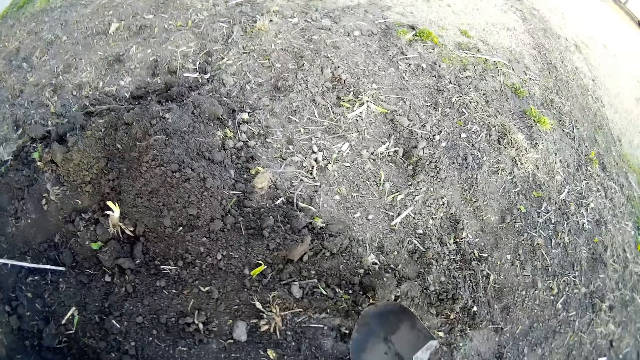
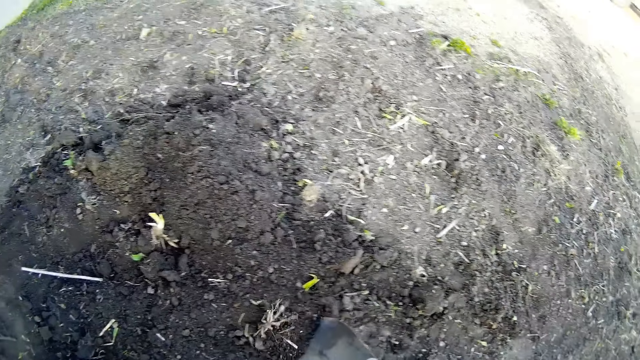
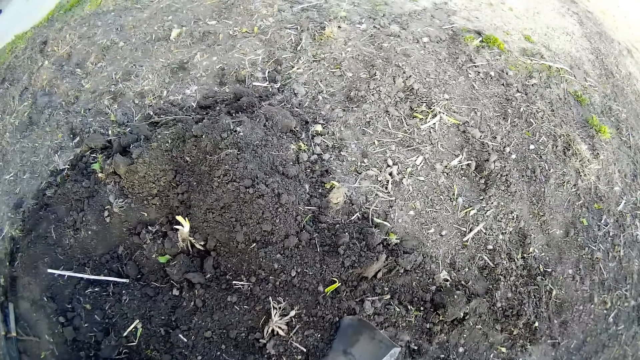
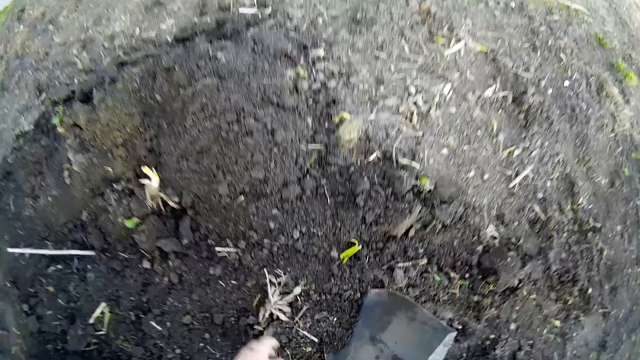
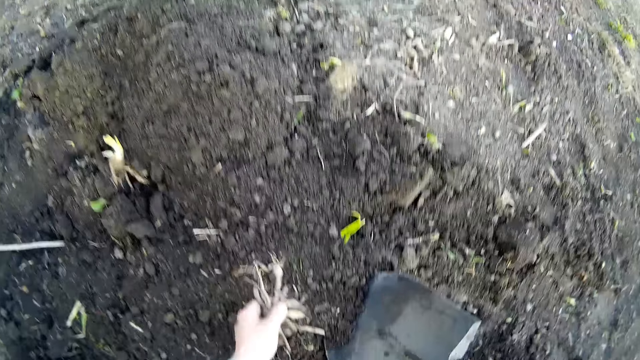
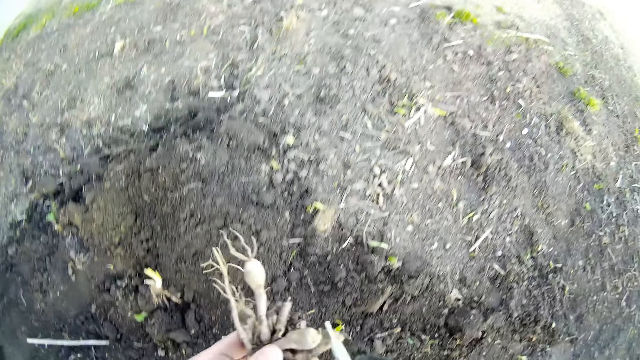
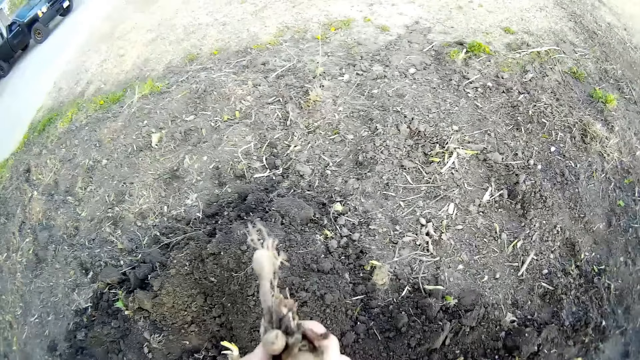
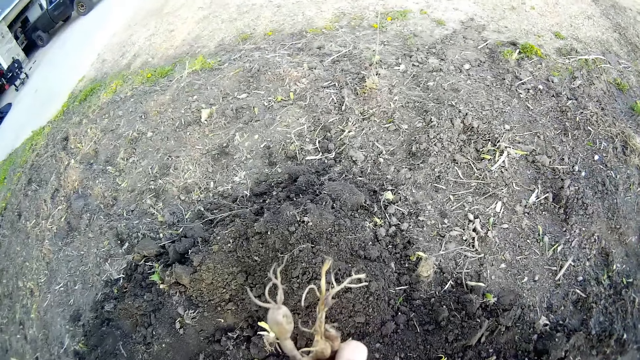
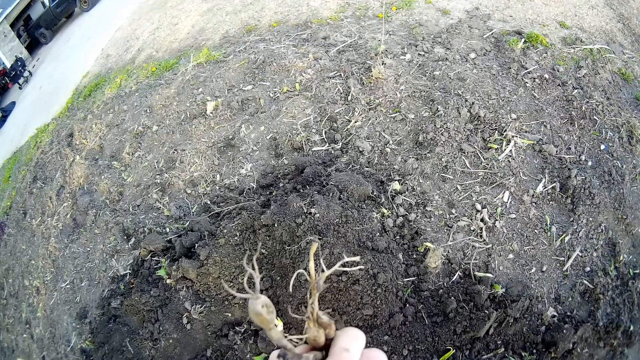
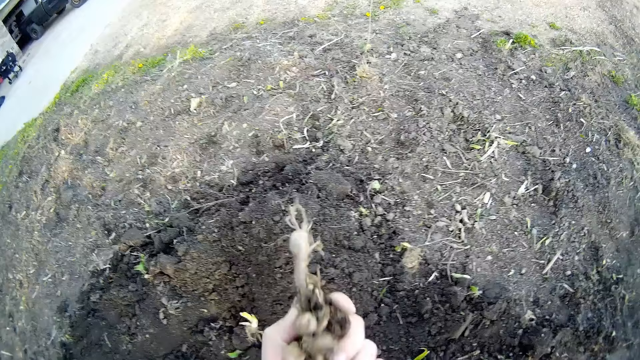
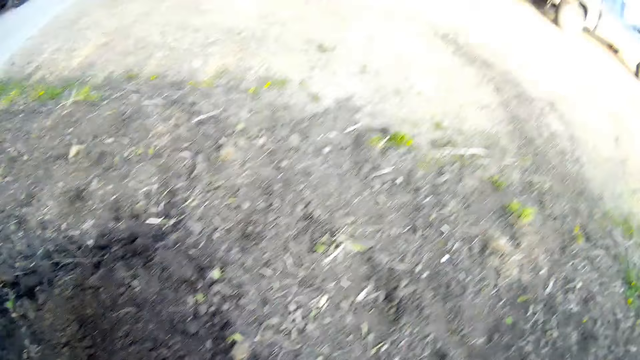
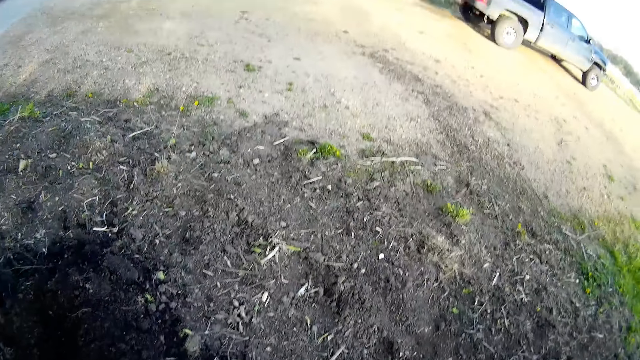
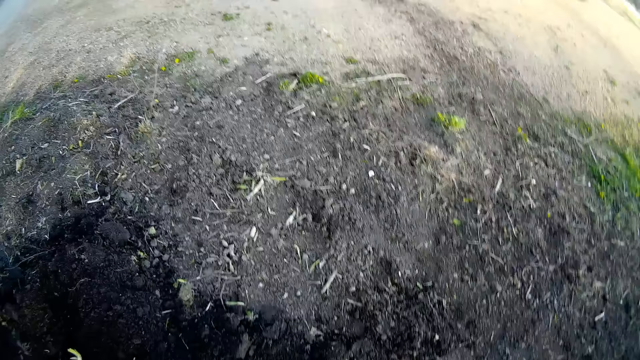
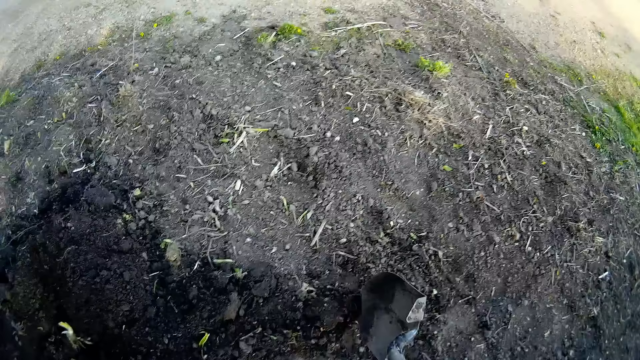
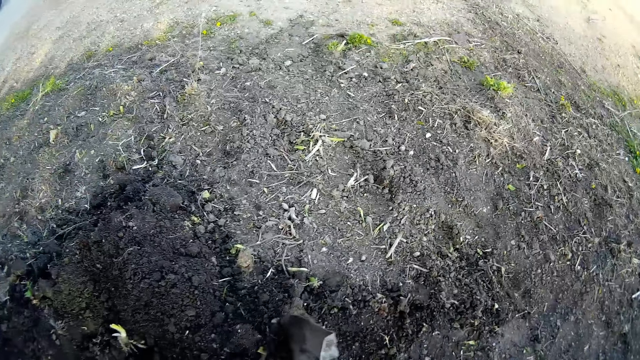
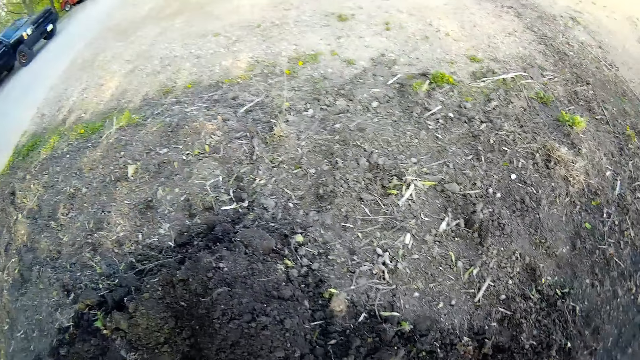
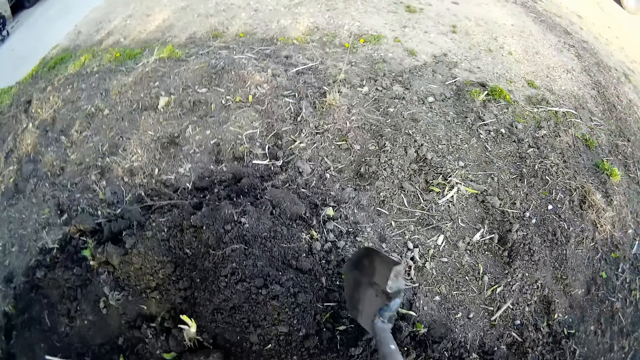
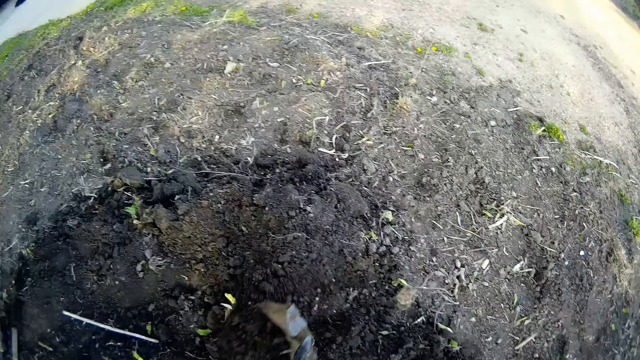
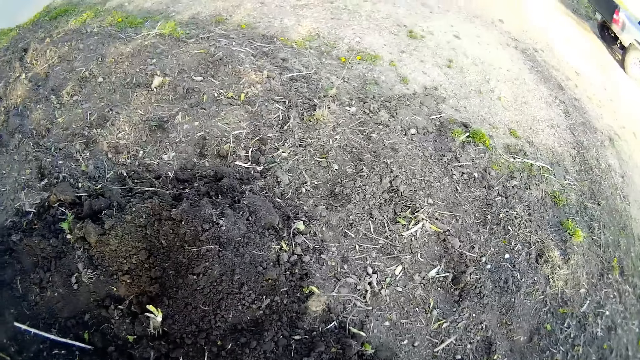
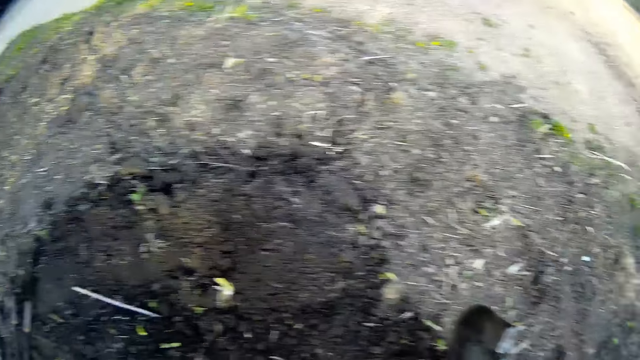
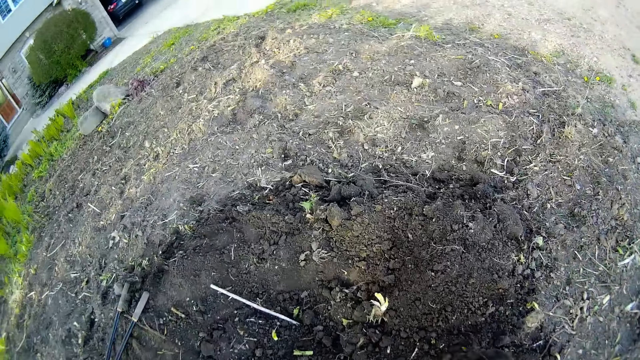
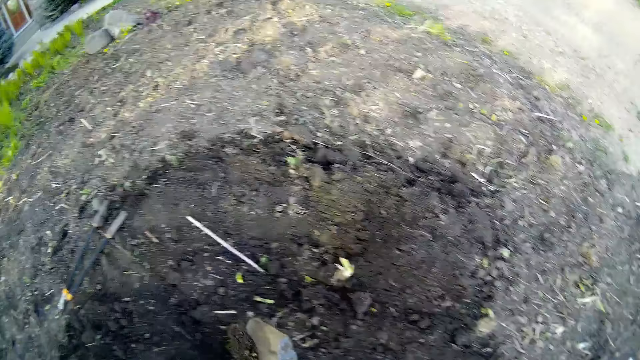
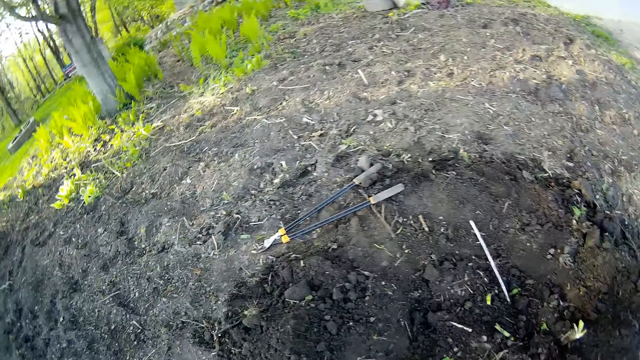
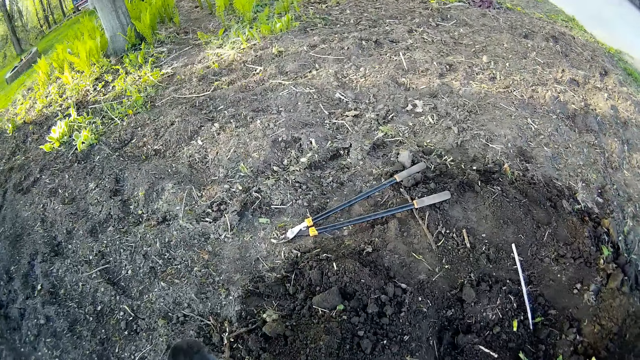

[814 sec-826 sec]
The camera wearer picks a root from the floor with his left hand. He looks at the root. He moves the hand. He throws the root on the floor with his left hand. He moves soil with the shovel in his right hand.

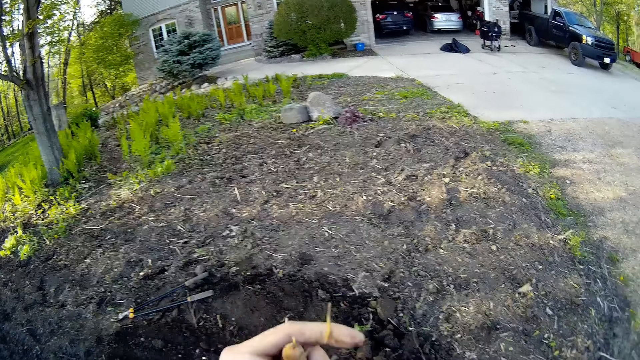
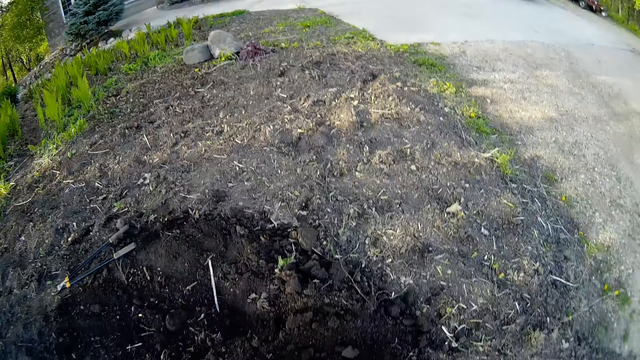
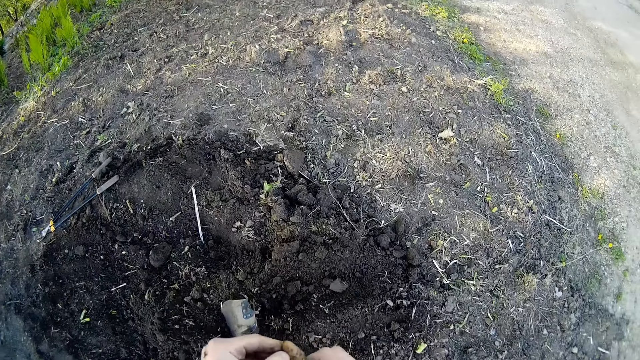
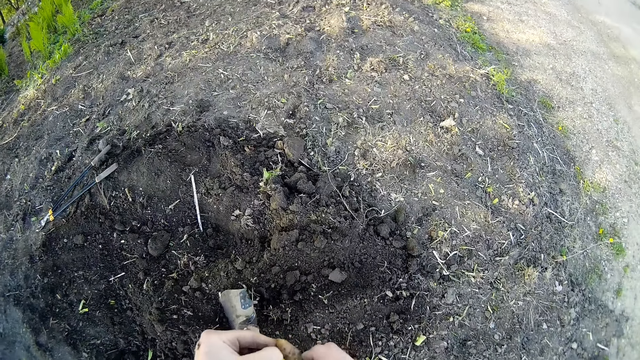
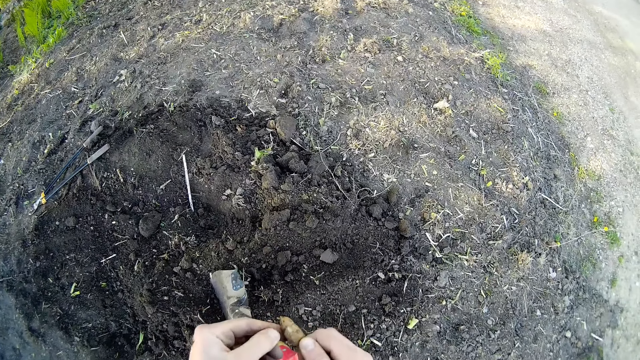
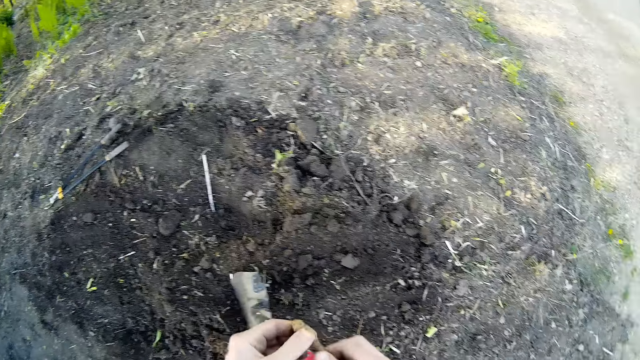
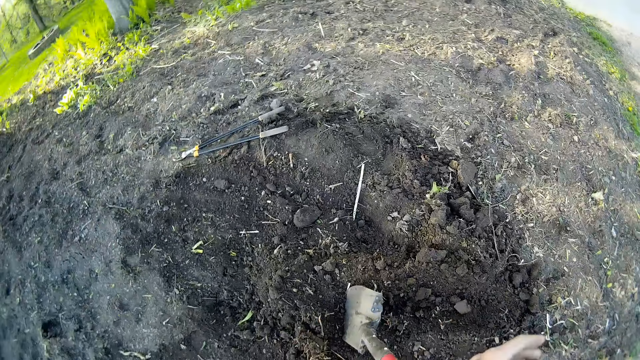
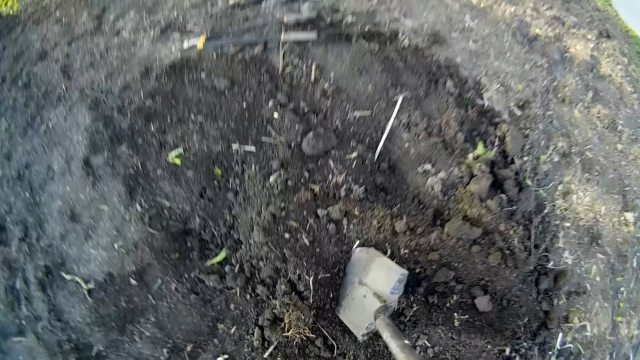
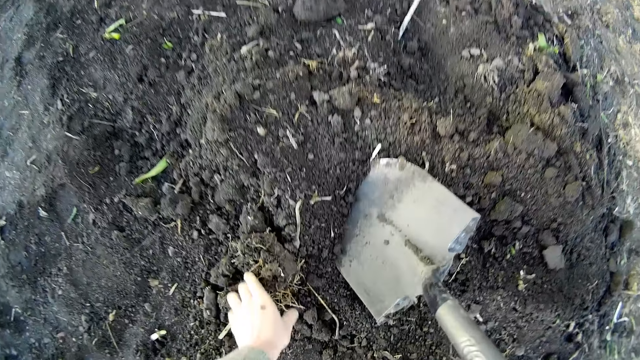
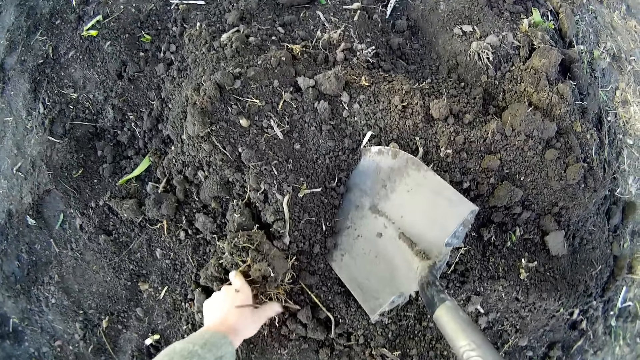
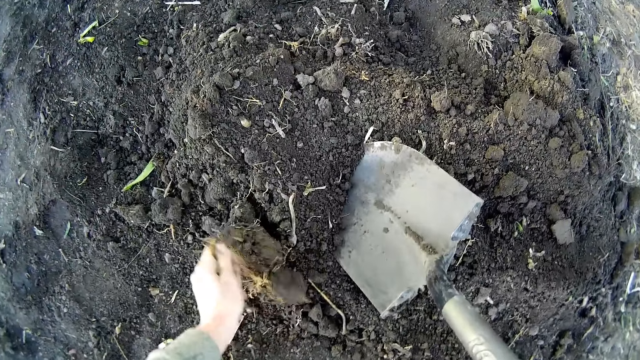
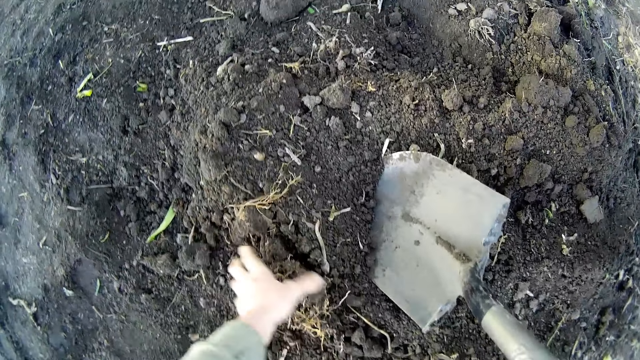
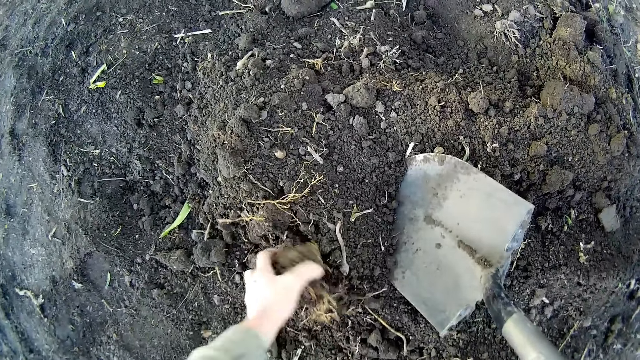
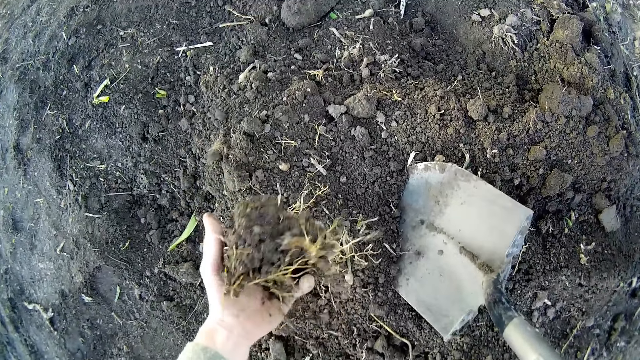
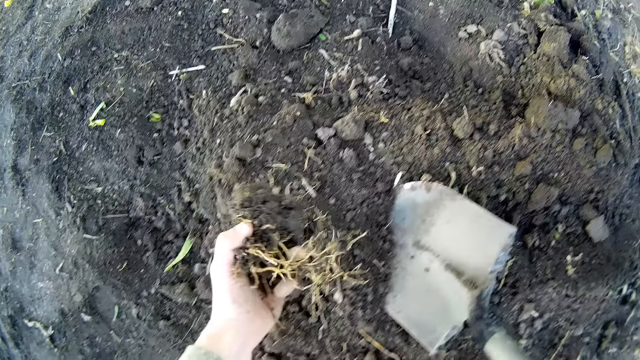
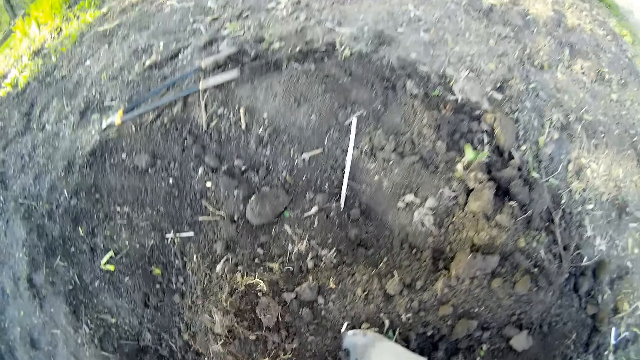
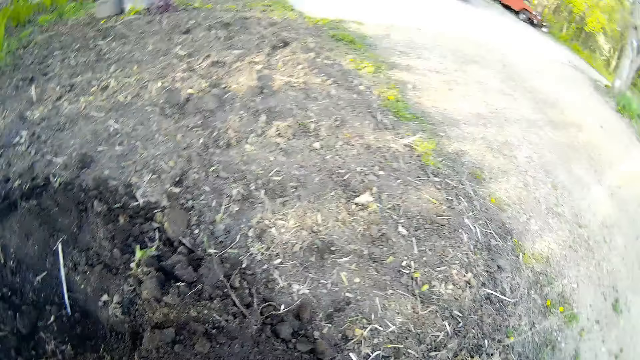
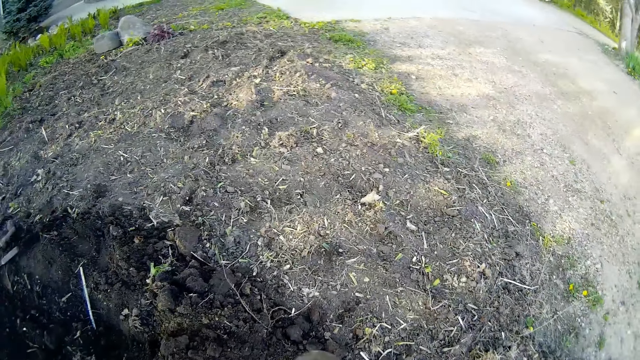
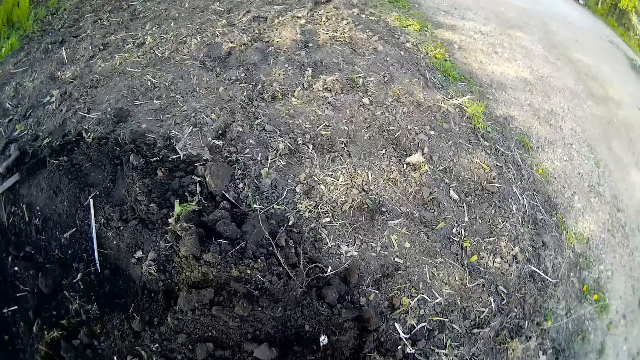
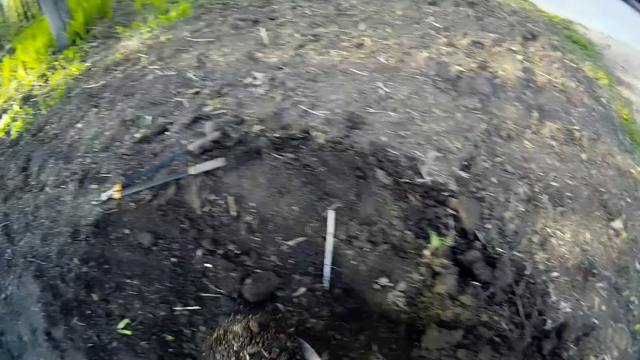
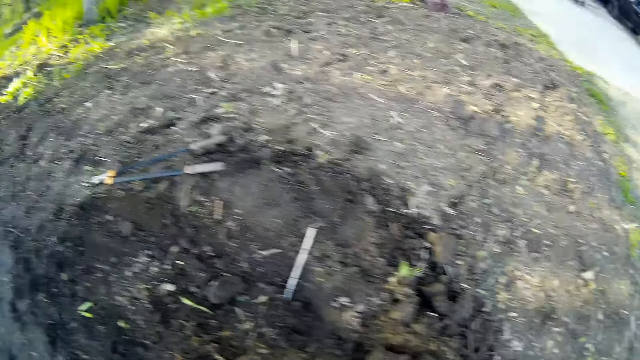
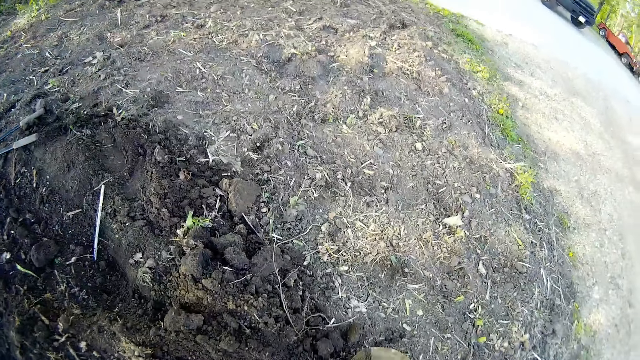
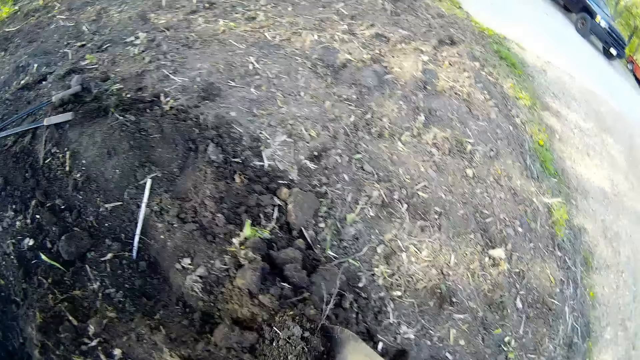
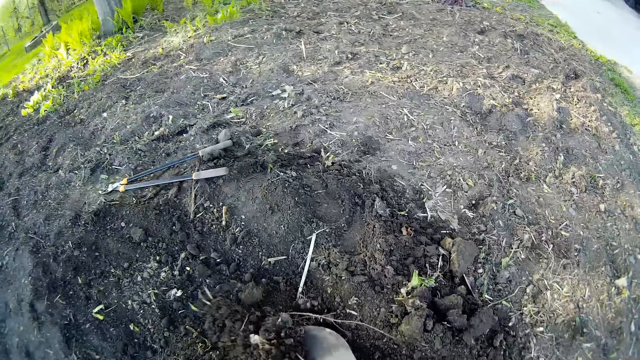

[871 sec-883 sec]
The camera wearer peels the root with her left hand. She throws the dried root on the ground with her left hand. She picks a dried root from the ground with her left hand. She throws the dried root away with her left hand. She picks plant roots from the ground. She scoops a chunk of soil from the ground with her left hand. She throws the plant root. She throws the chunk of soil on the ground. She tills the lawn with the shovel.
